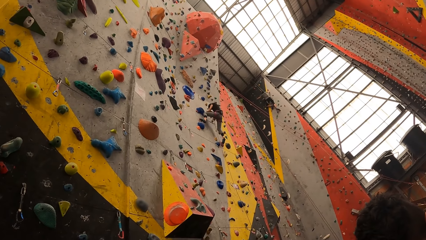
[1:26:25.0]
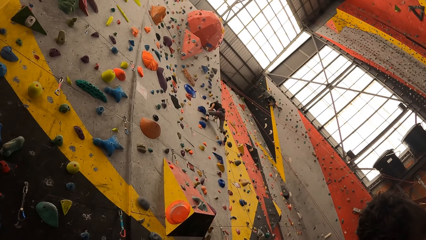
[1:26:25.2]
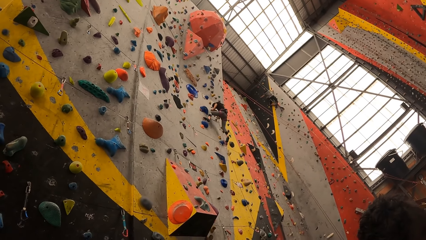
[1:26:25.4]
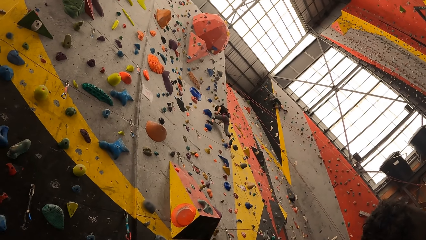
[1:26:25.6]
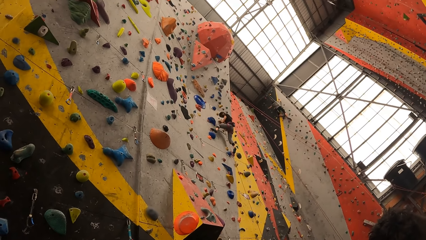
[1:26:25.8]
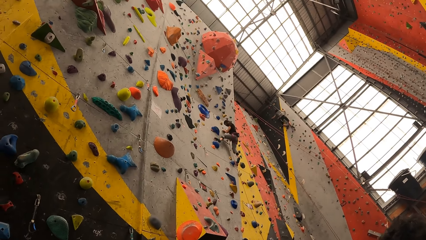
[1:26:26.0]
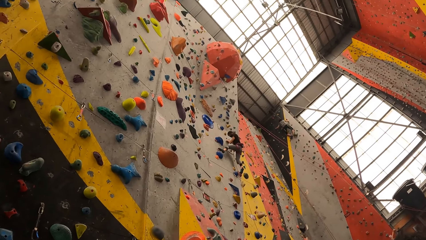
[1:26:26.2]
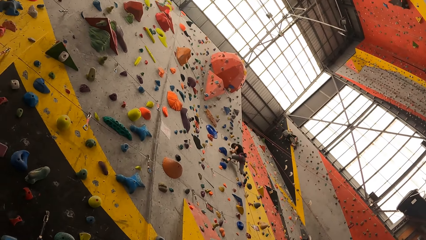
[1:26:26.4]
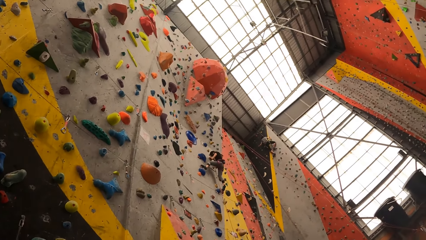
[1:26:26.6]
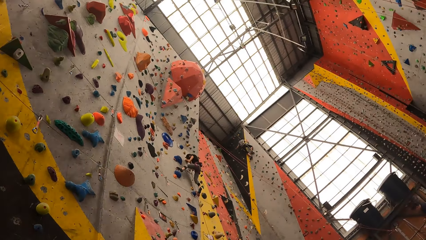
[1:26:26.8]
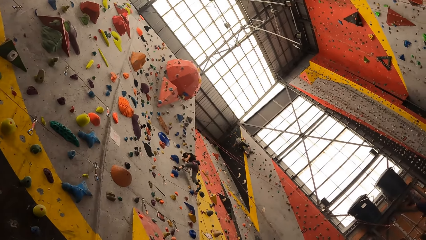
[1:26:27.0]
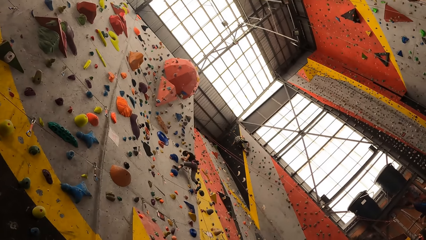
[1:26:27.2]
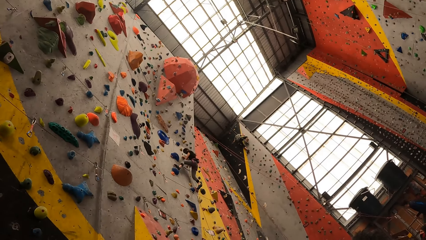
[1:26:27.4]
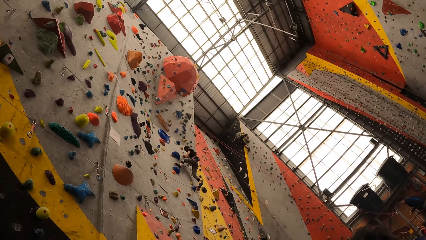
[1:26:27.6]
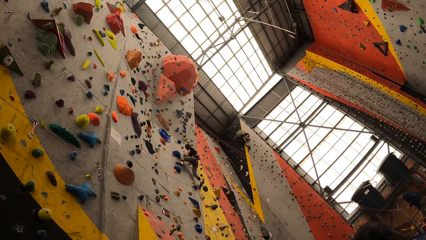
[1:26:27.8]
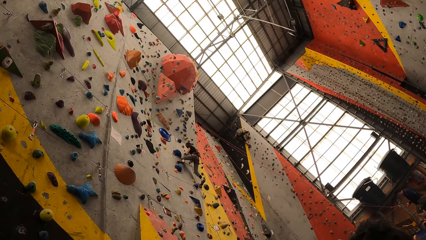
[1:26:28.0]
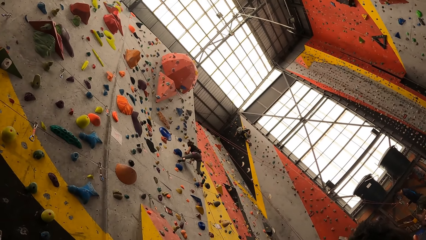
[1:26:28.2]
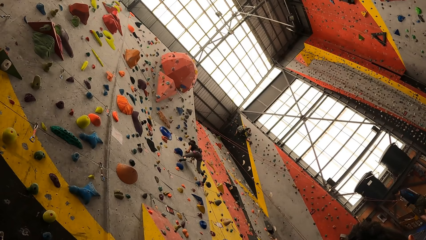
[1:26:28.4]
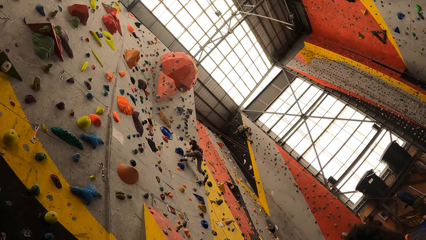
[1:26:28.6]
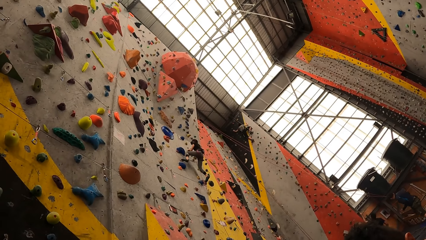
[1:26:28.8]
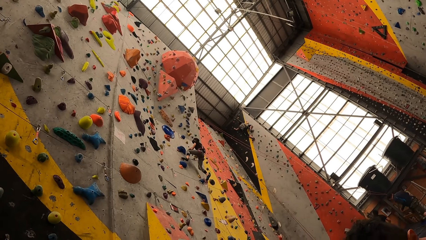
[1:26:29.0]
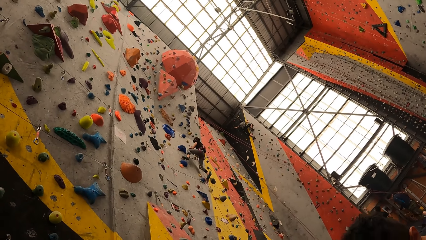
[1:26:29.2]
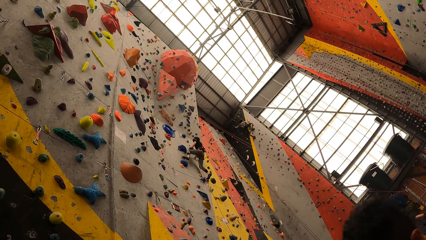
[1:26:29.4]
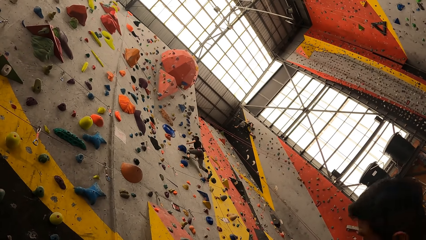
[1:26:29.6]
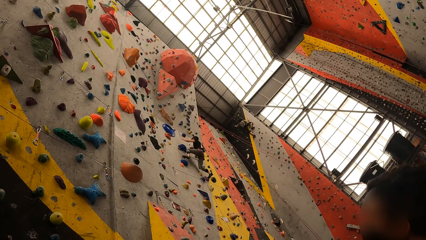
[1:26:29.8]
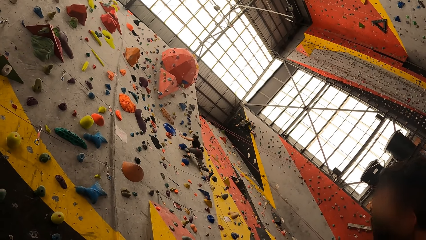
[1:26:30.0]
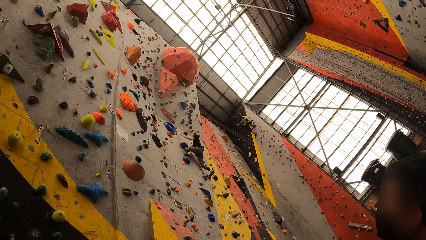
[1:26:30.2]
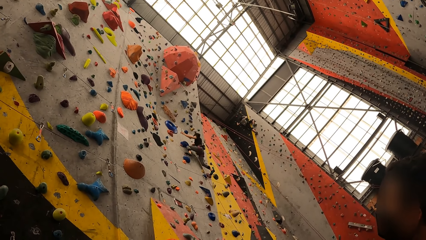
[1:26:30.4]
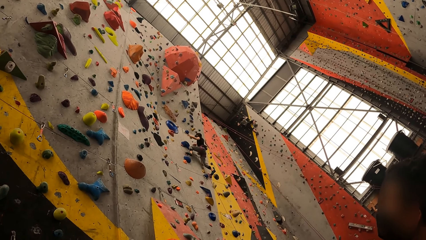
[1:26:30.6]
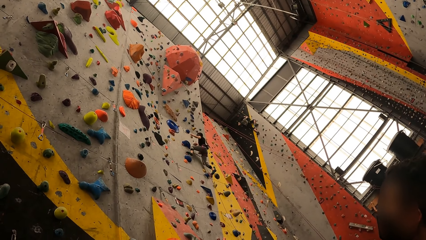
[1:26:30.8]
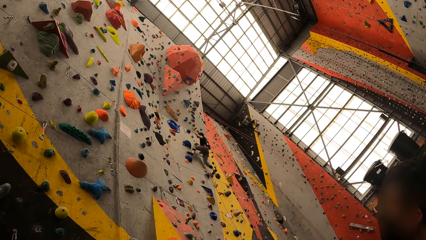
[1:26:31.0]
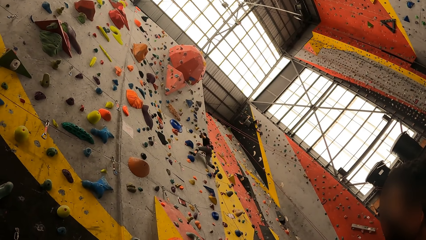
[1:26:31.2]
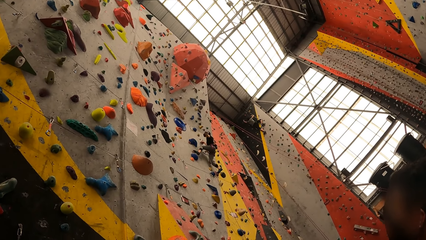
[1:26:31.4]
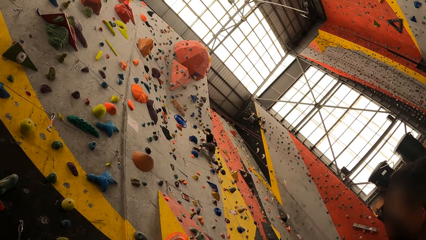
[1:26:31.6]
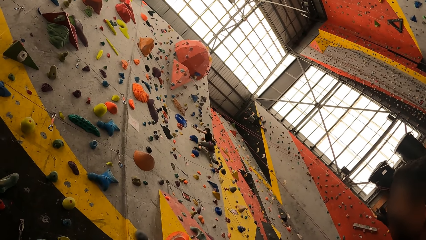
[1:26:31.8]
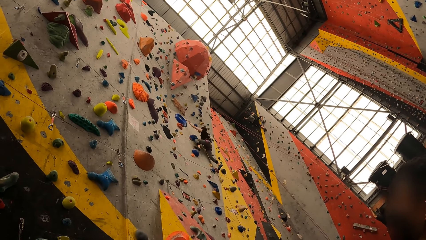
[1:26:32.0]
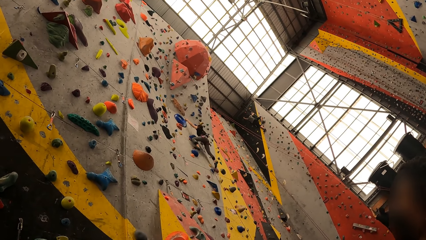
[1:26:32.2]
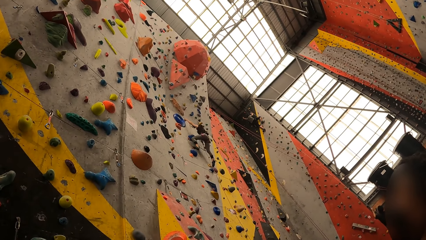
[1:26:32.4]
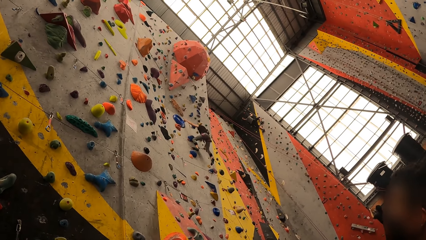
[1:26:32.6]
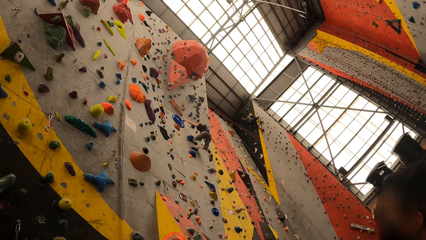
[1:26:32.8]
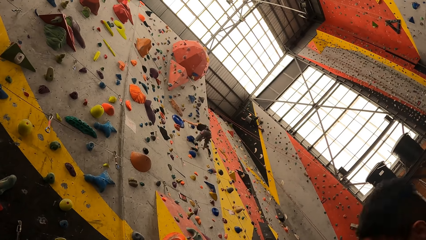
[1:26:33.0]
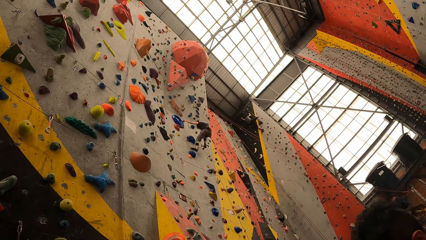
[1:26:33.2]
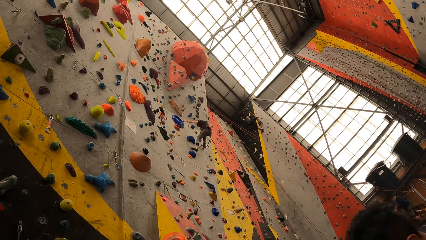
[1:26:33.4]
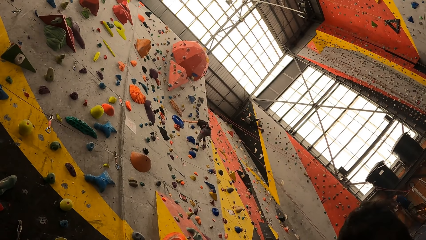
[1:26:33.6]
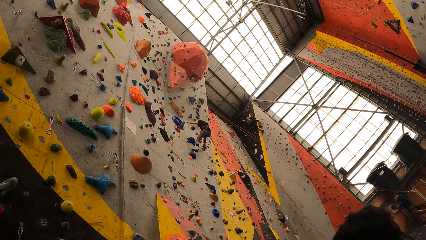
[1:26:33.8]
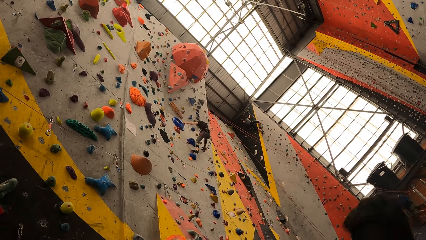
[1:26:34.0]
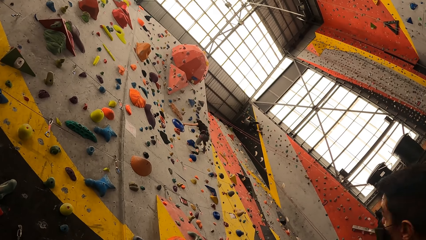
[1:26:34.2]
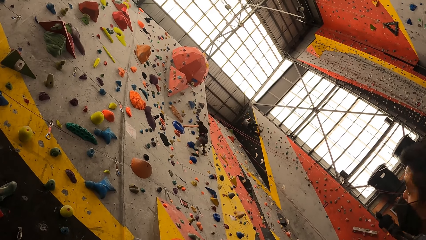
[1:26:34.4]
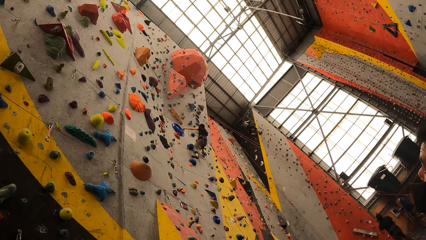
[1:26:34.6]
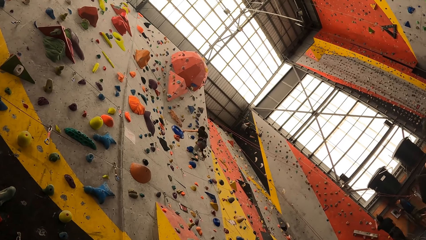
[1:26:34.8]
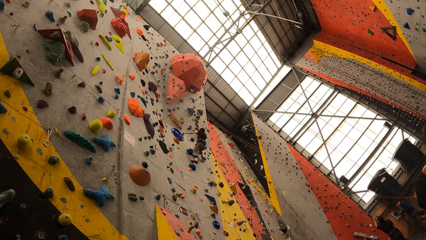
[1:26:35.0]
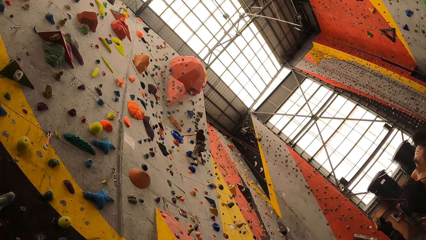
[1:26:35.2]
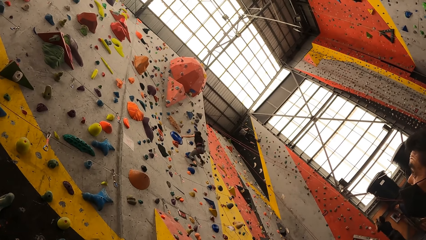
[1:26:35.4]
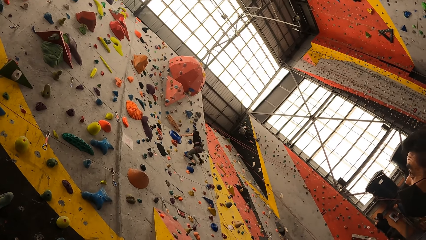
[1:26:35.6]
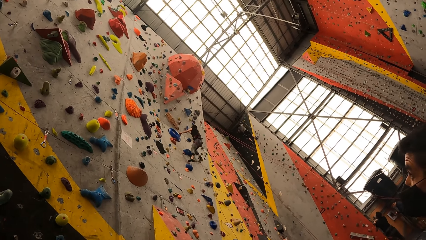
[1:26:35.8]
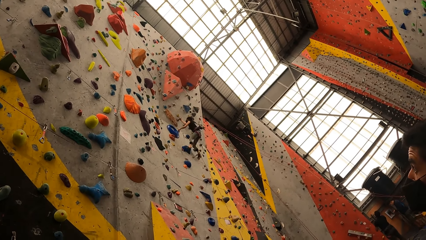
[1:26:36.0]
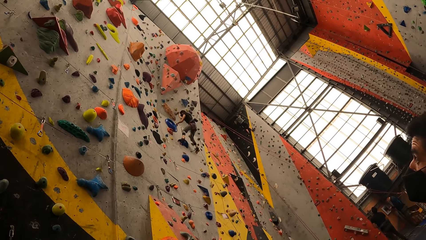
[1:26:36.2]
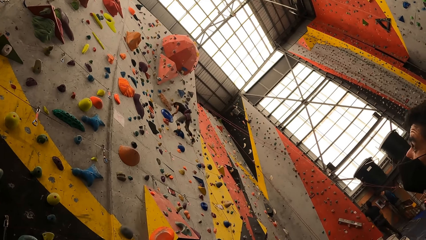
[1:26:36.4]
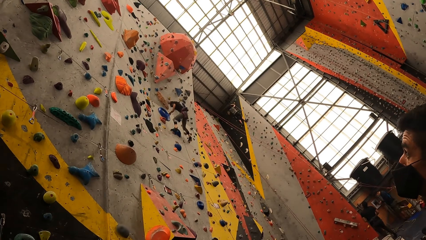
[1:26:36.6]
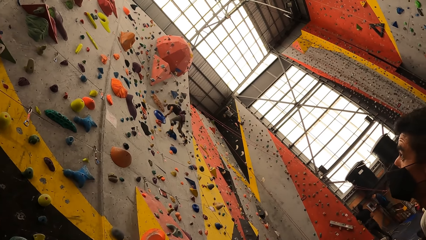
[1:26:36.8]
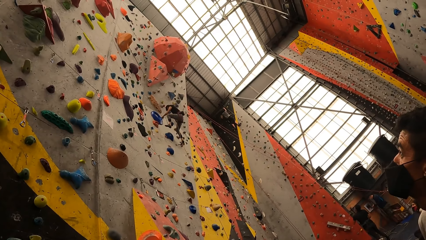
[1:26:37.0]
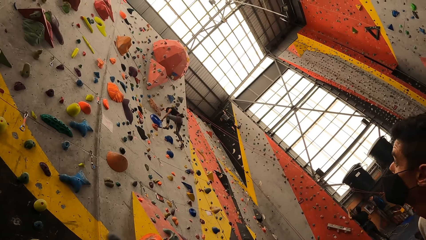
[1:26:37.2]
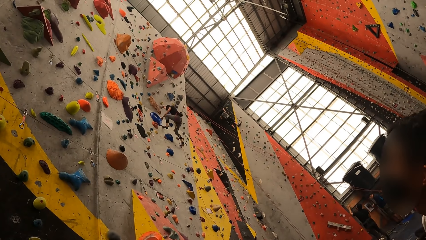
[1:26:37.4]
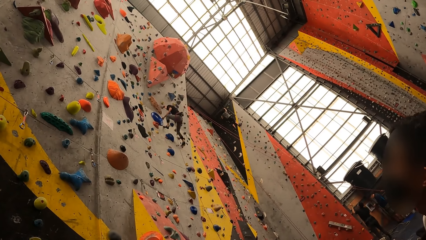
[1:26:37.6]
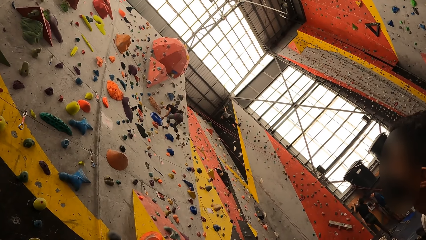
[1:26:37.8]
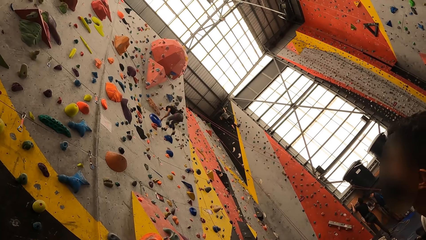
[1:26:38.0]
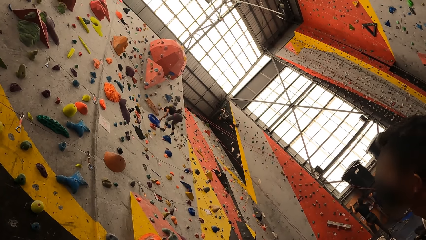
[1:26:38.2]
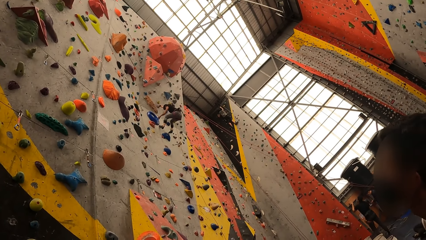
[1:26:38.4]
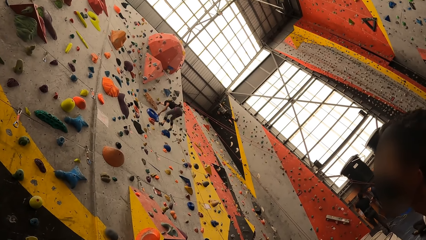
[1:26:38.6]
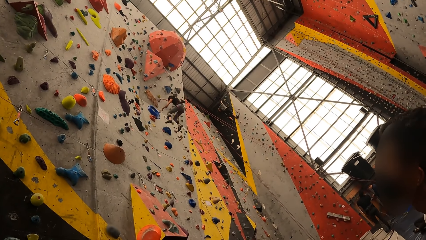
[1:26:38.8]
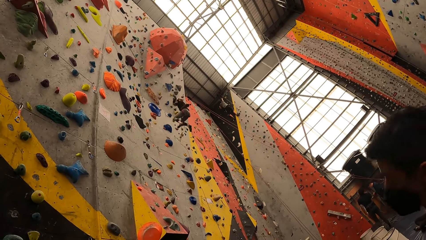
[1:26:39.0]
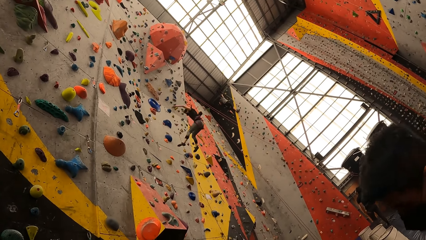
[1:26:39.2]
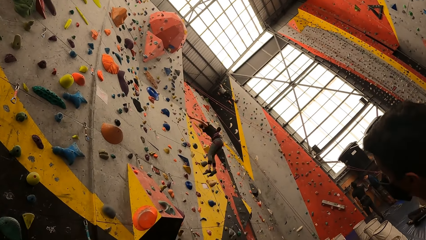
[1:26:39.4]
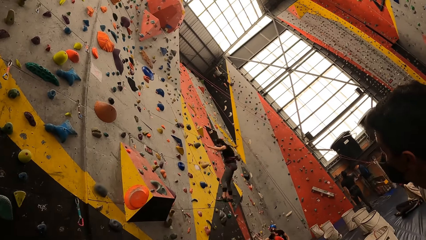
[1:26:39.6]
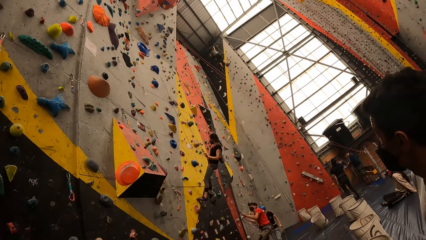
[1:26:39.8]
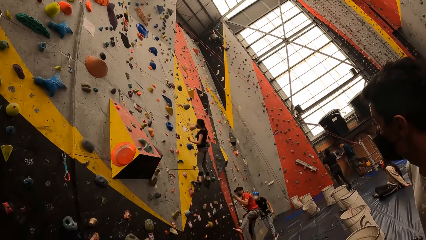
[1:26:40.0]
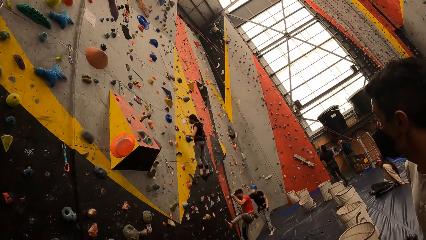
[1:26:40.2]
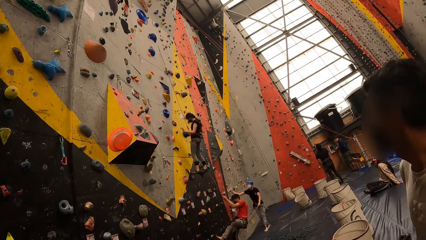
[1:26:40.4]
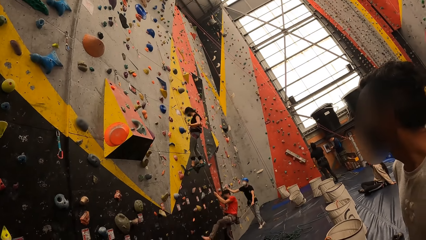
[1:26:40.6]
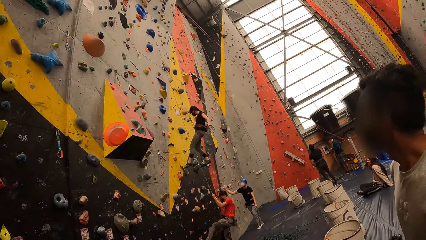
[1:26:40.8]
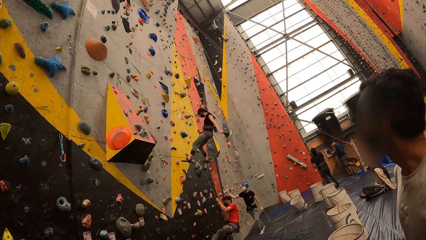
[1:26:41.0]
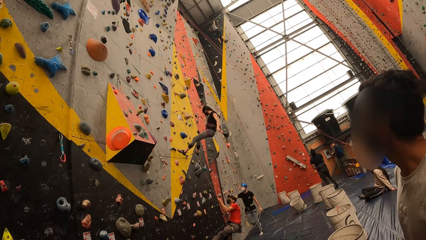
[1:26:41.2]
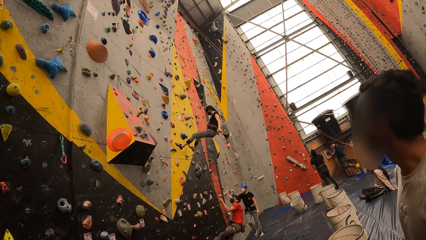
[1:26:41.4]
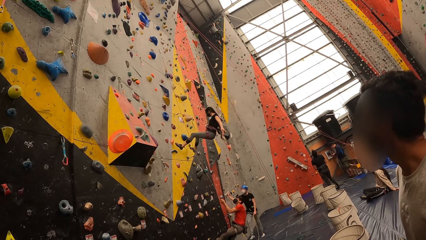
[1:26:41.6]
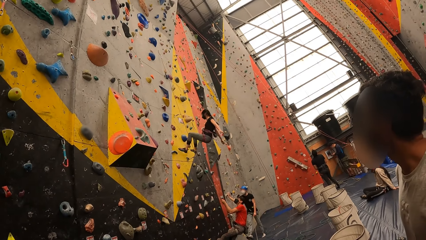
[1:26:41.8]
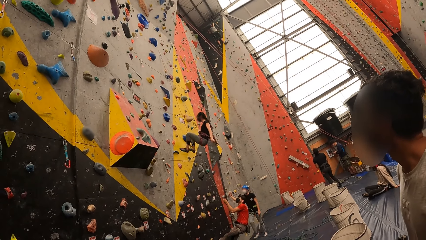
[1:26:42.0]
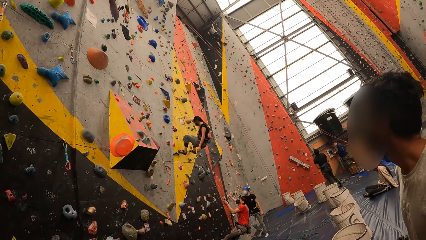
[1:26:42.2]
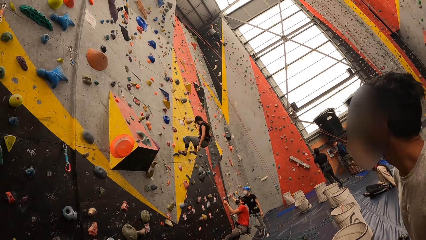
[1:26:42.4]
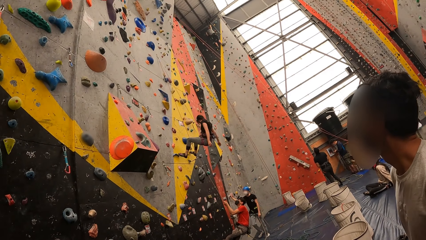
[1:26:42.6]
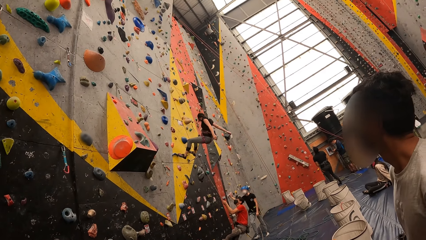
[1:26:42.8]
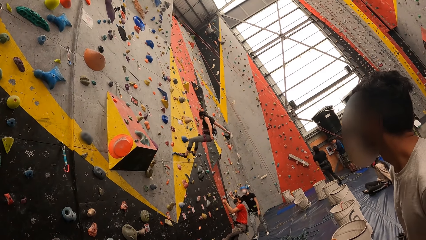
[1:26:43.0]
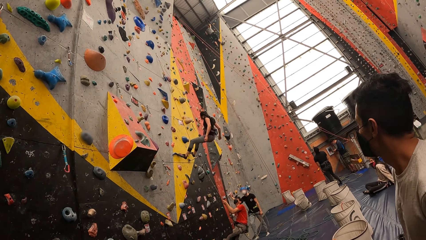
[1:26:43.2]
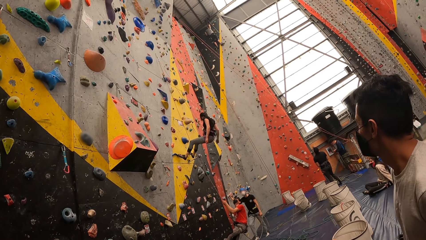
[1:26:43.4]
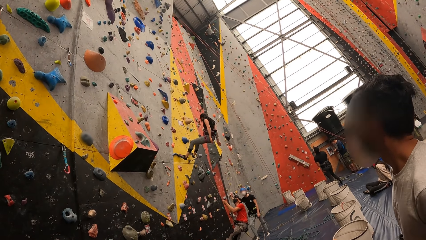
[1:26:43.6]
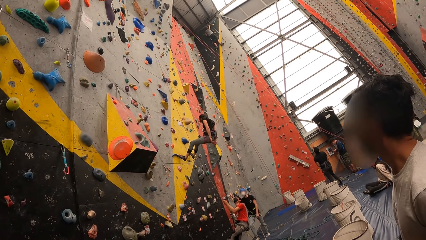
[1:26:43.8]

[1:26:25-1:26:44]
A man looks up. Another man climbs up the board. The other man drops from the board. The other man drops the legs from the board.
